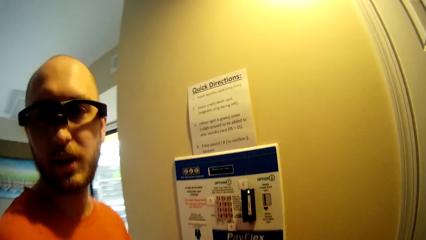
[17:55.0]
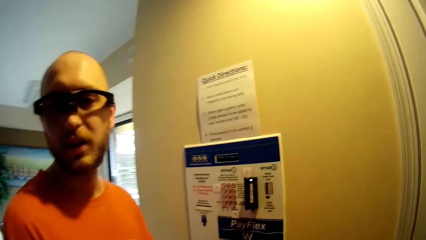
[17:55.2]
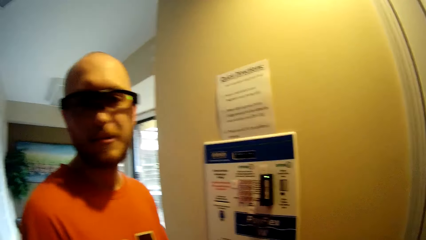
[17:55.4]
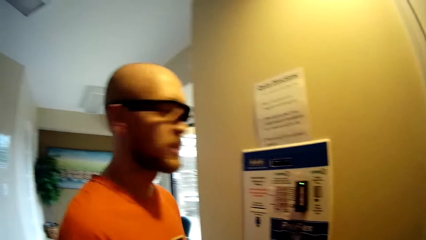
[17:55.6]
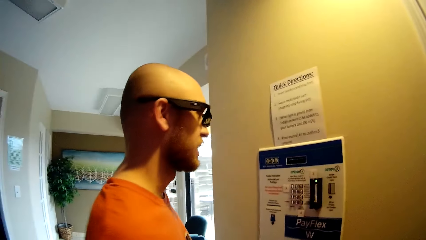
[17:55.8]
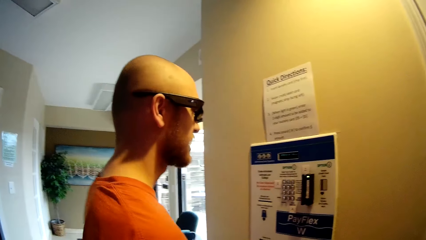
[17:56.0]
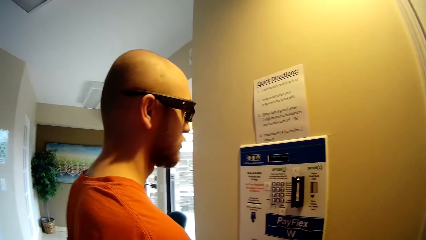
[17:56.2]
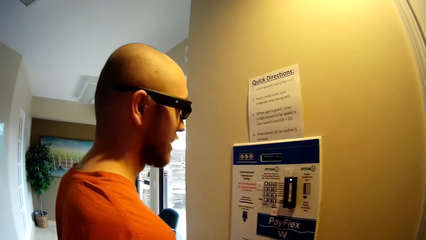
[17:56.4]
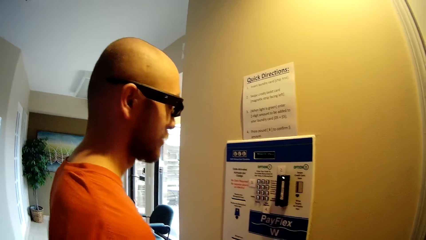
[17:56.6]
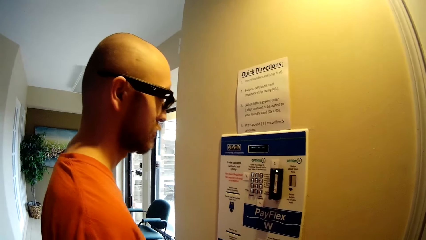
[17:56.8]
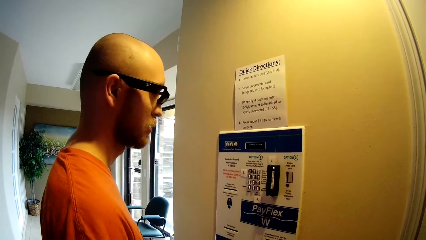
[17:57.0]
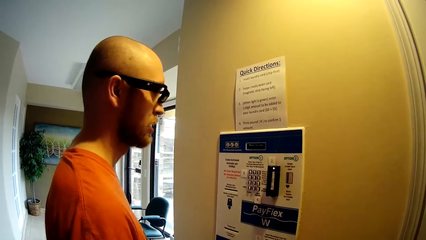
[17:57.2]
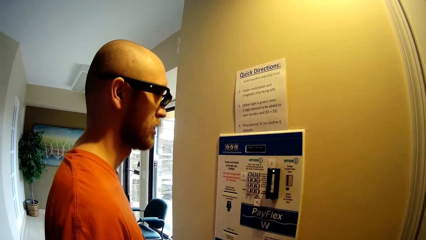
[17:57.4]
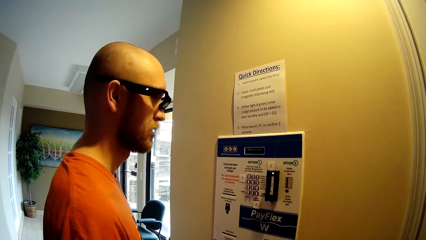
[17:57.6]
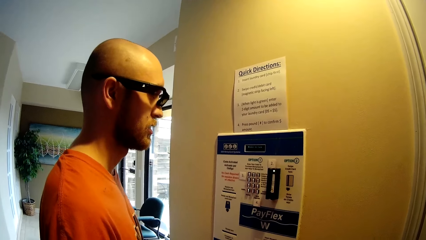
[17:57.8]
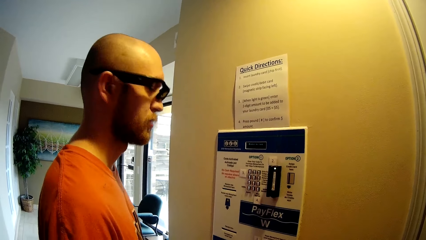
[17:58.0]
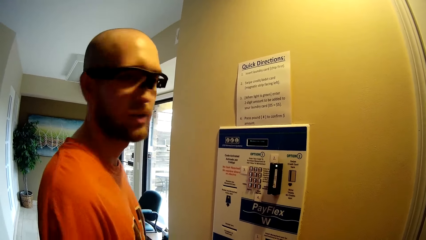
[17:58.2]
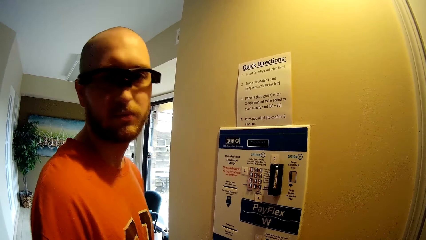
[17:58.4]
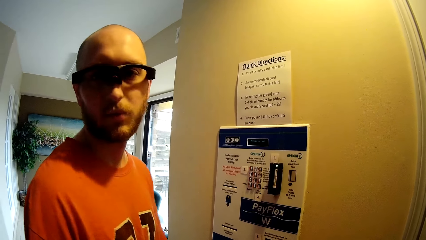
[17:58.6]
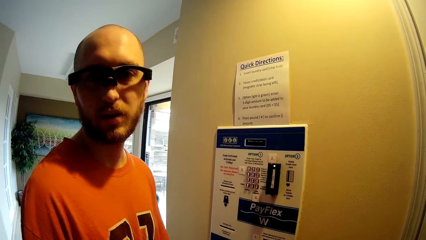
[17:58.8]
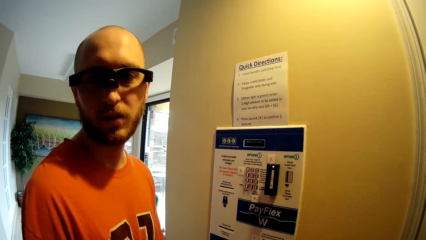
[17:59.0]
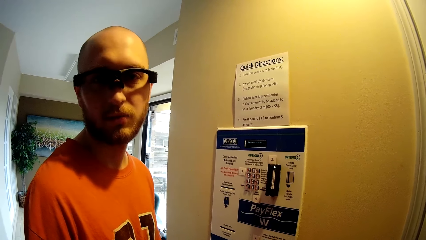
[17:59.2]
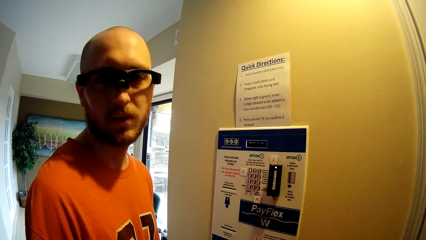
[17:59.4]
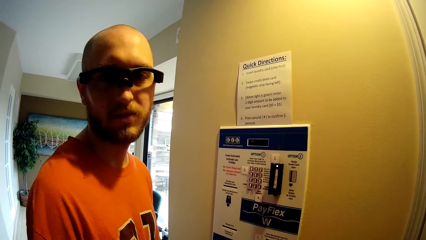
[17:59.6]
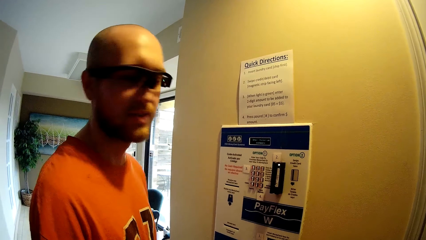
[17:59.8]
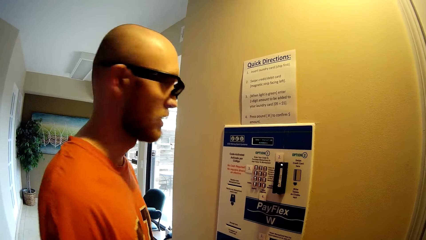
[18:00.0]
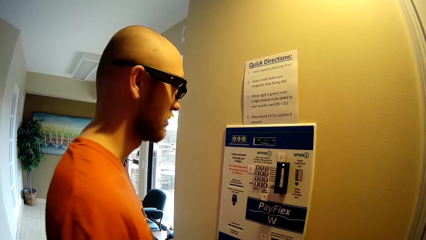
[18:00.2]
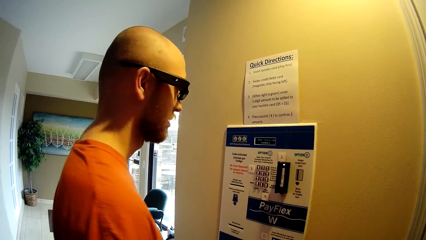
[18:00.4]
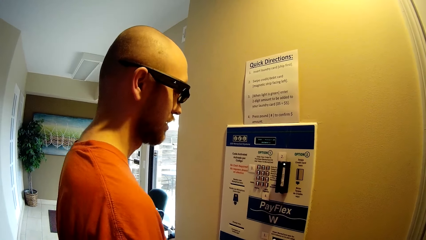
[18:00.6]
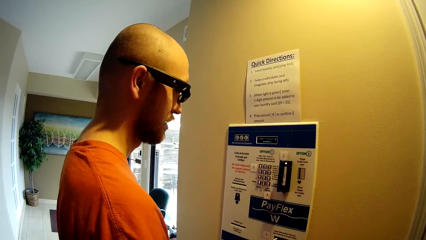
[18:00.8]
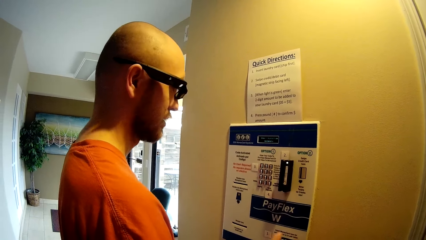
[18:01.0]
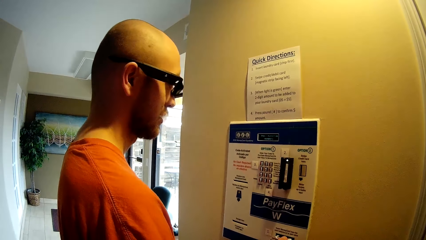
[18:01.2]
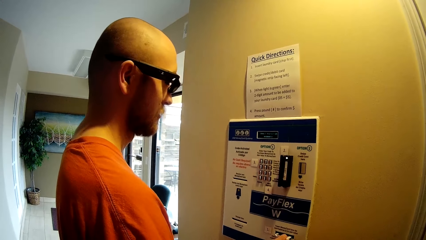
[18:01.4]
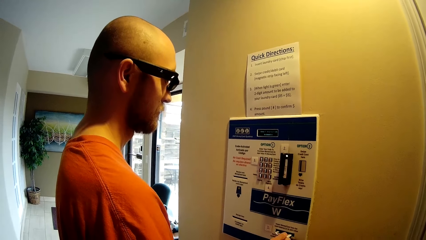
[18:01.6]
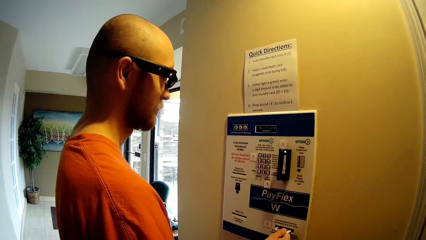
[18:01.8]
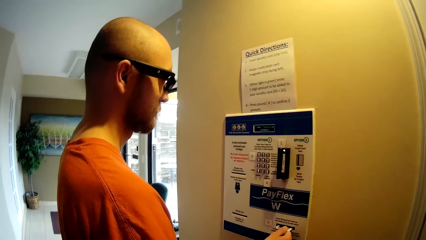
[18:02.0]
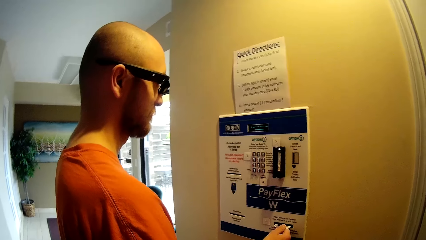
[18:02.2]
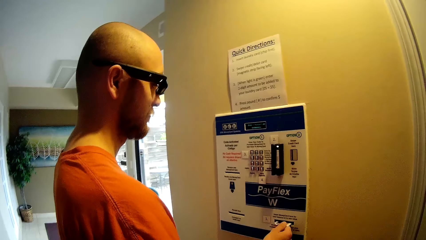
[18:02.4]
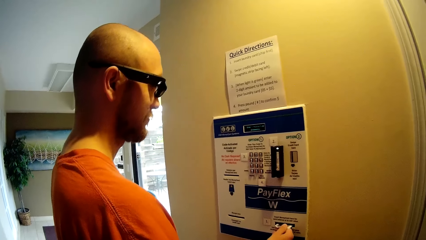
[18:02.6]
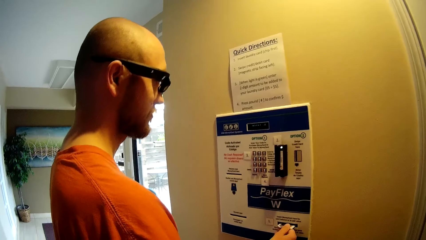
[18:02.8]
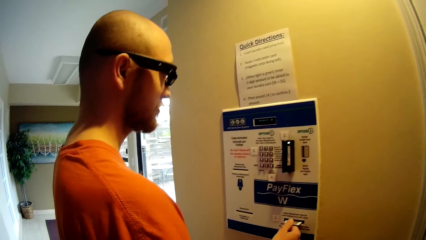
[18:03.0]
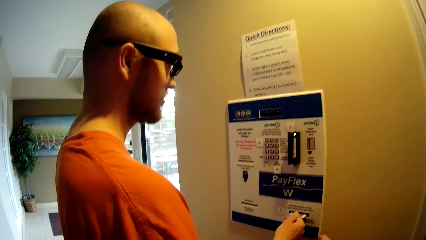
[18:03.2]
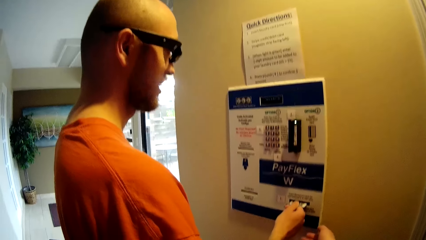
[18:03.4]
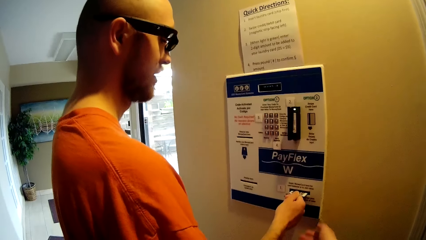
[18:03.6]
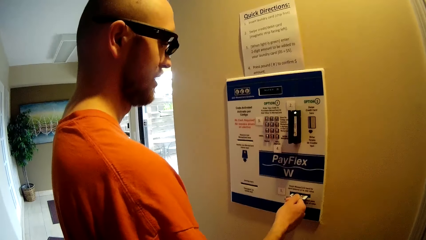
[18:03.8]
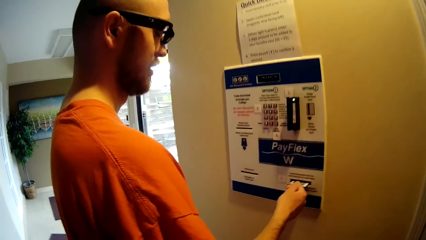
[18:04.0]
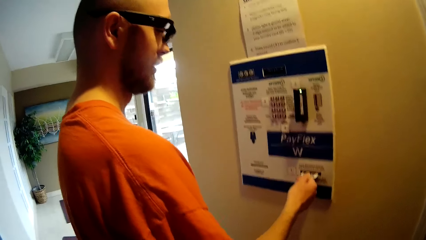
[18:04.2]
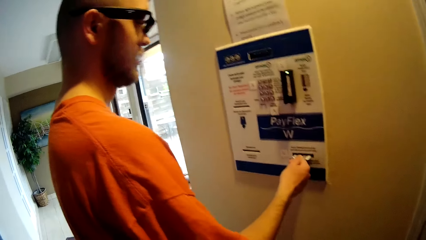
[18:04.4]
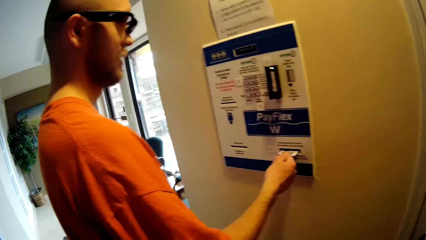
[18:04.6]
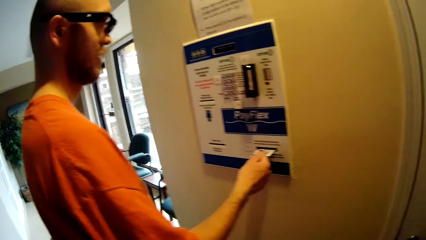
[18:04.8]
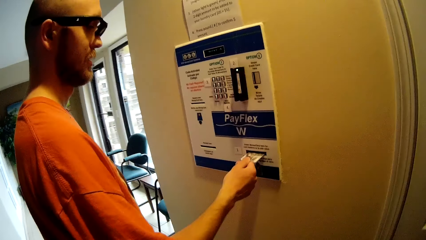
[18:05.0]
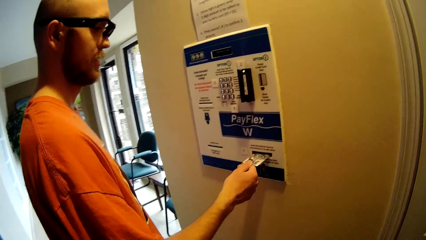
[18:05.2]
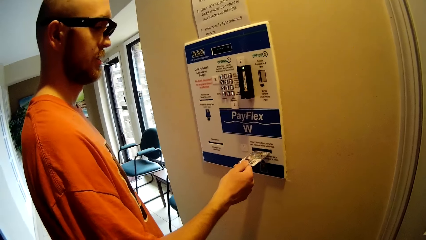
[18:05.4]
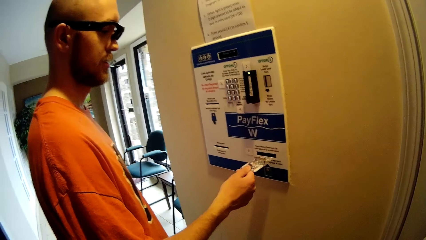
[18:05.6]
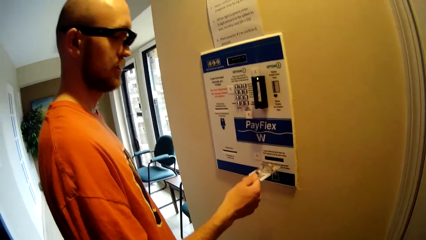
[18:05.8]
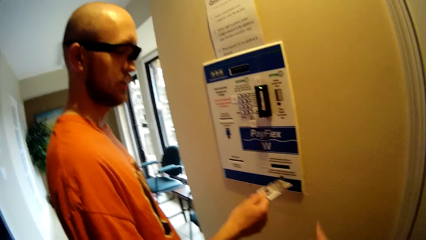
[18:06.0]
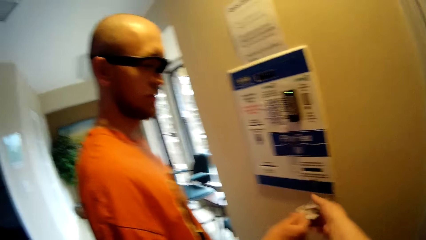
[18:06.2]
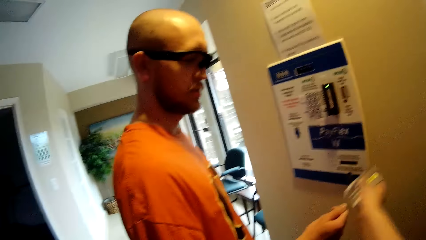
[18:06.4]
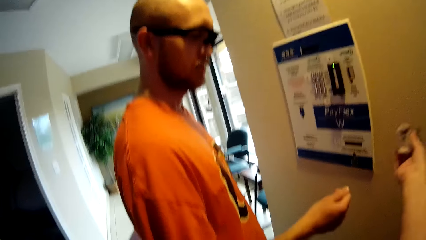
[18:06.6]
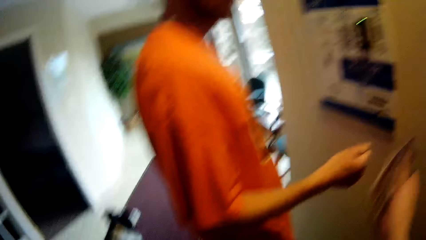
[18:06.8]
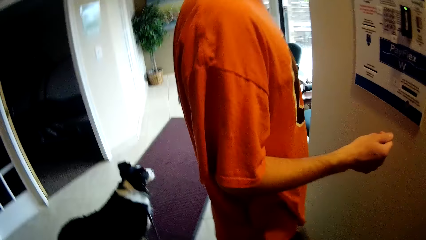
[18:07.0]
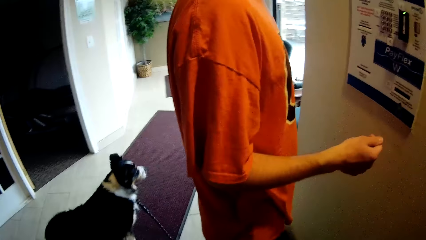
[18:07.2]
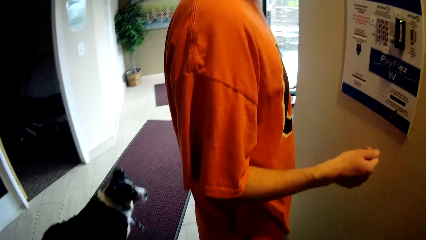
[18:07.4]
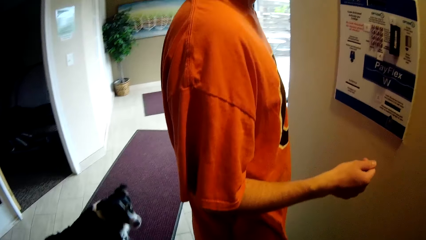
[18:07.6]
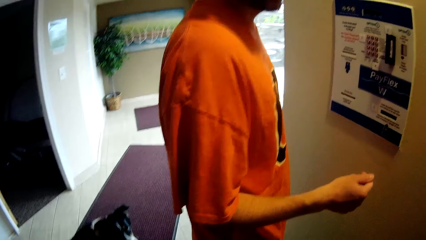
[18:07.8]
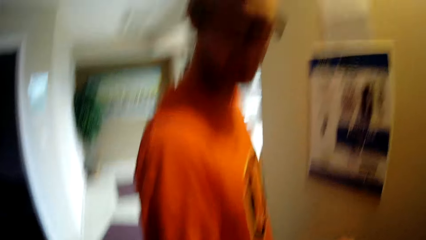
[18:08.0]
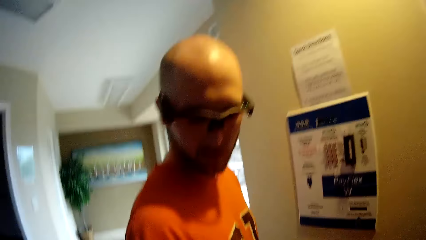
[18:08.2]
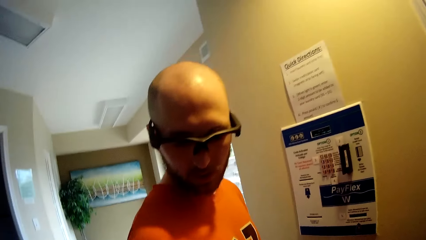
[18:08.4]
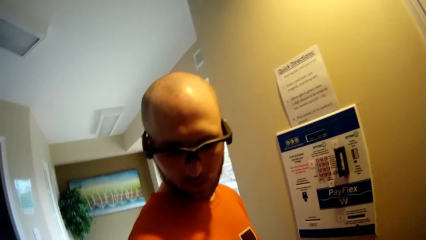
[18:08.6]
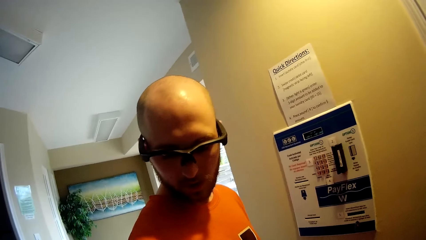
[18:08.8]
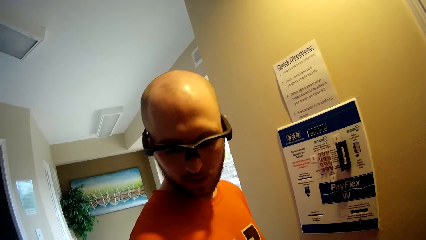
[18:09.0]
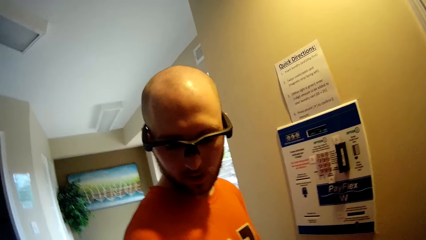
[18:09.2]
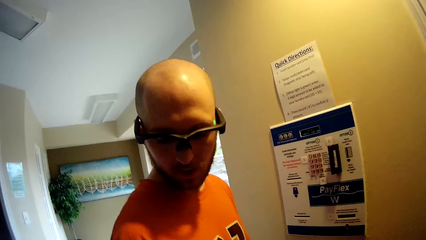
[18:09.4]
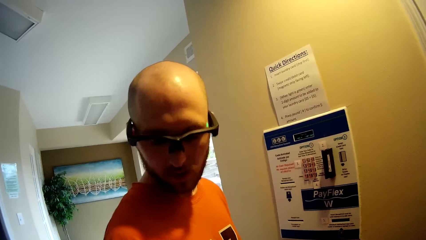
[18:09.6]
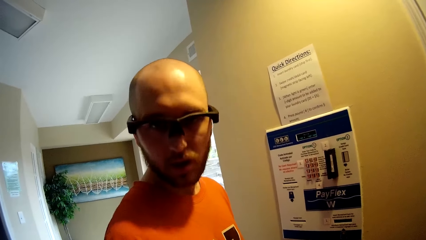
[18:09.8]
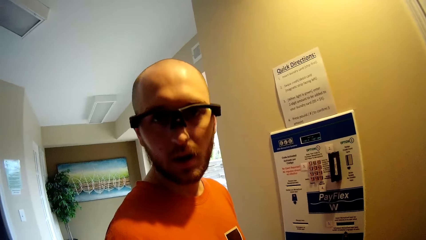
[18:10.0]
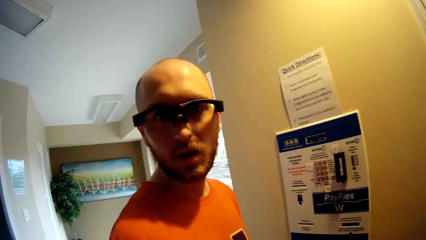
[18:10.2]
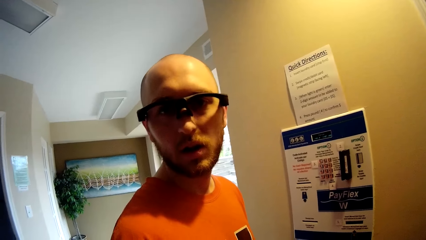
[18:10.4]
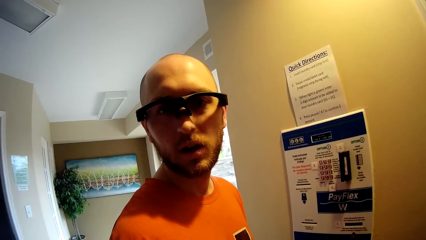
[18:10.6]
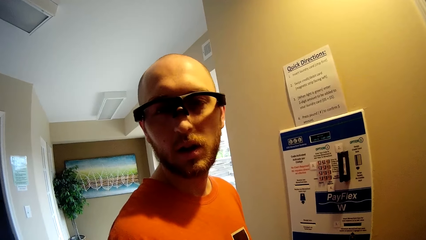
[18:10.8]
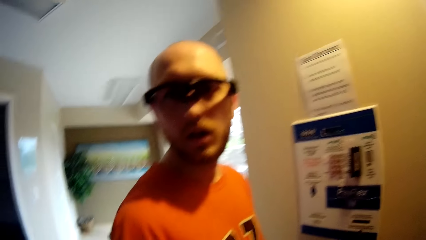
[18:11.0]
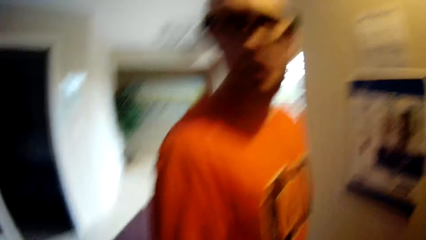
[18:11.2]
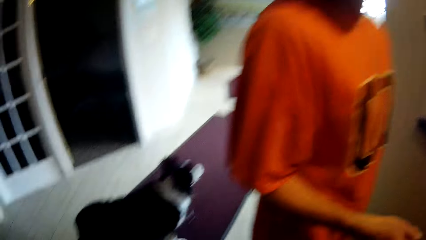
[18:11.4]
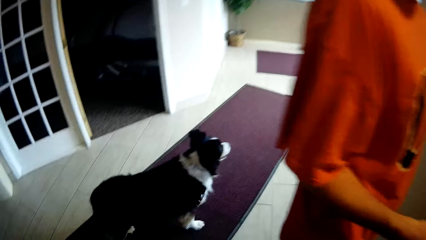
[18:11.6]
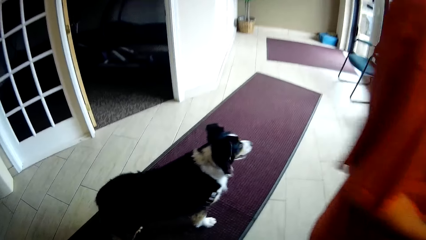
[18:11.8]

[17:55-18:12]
The camera wearer converses with a man. The man converses with the camera wearer. The man takes the card from the machine with his right hand. The camera wearer converses with the man. The man passes the card to the camera wearer with his right hand. The camera wearer collects the card from the man with her right hand. The man picks up the card from the machine. The camera wearer converses with the man. The man converses with the camera wearer.
